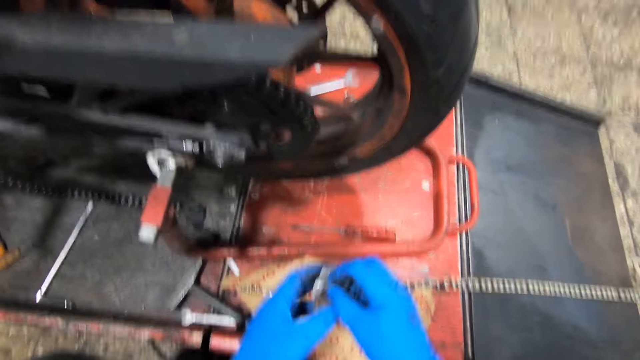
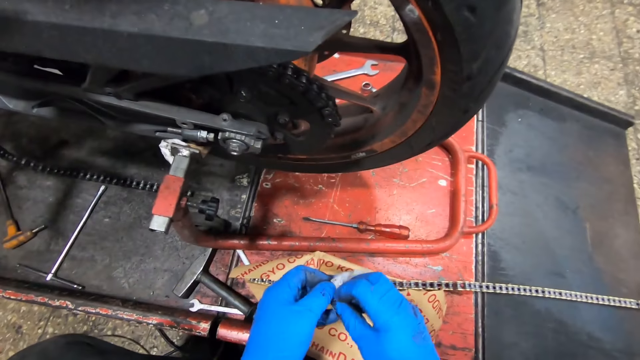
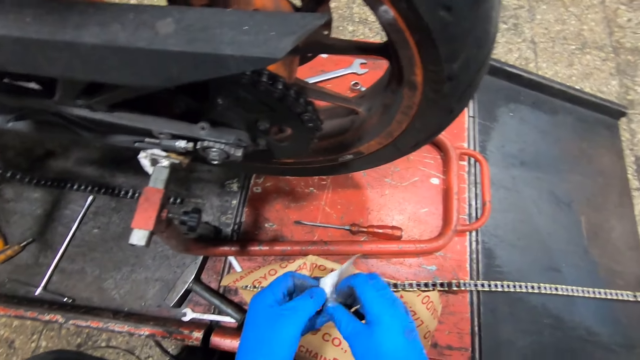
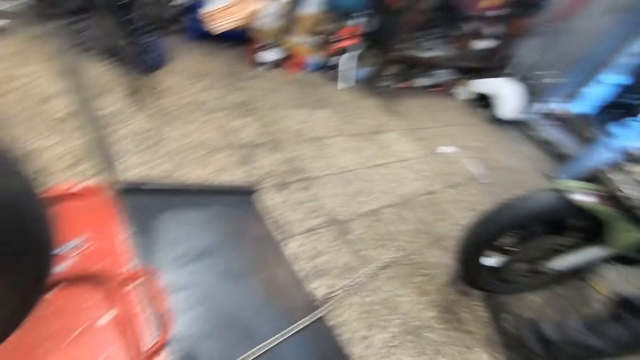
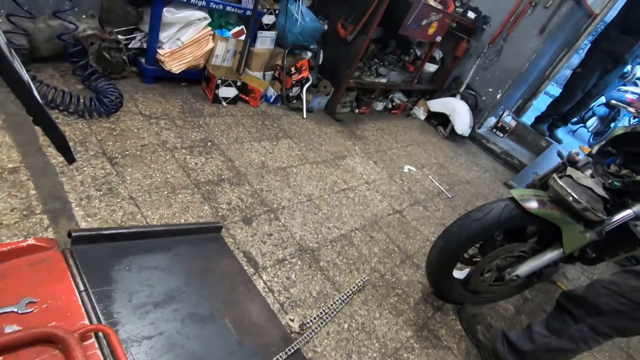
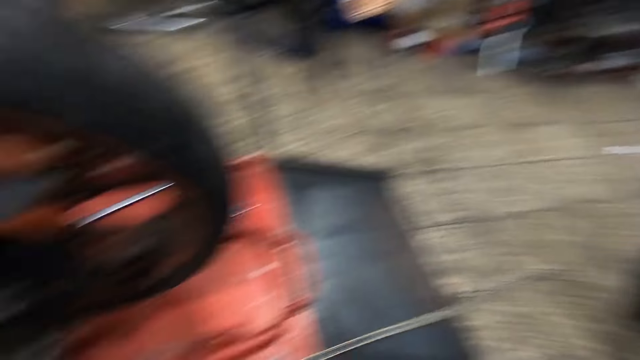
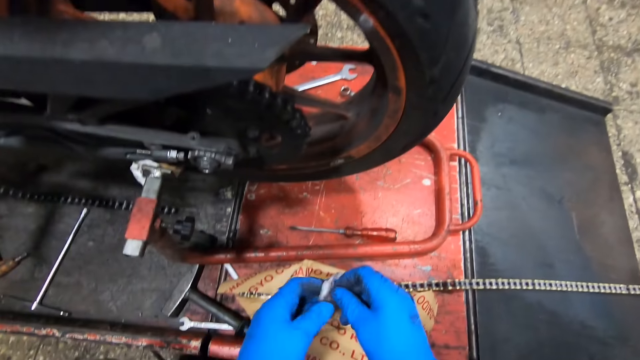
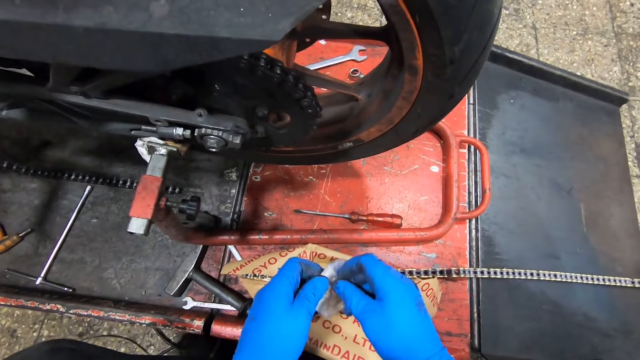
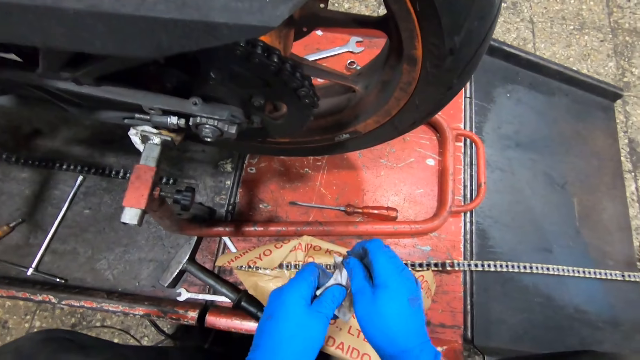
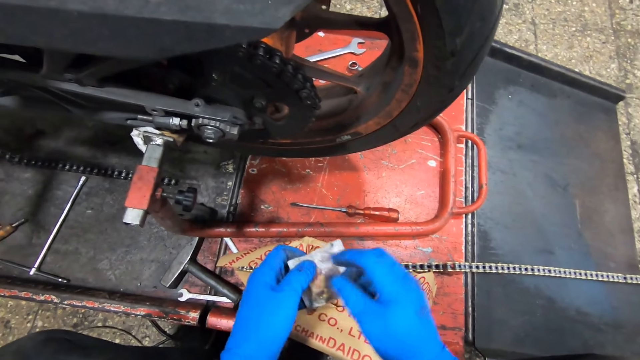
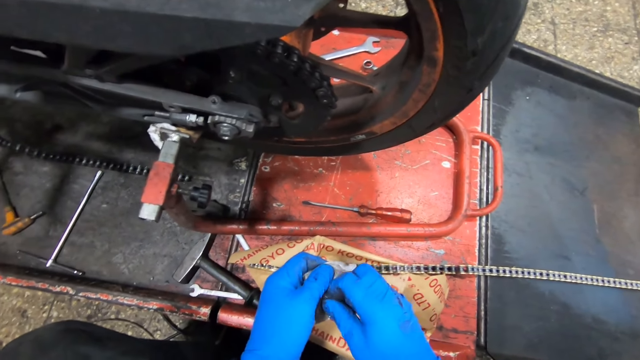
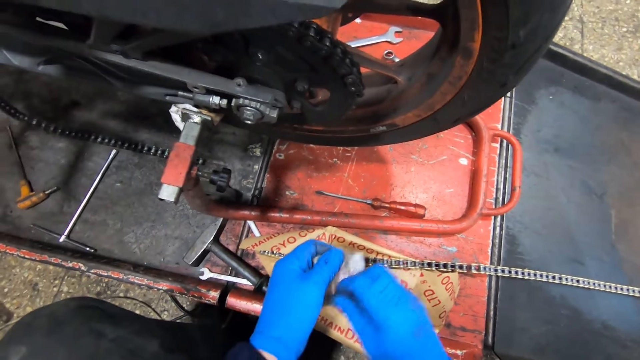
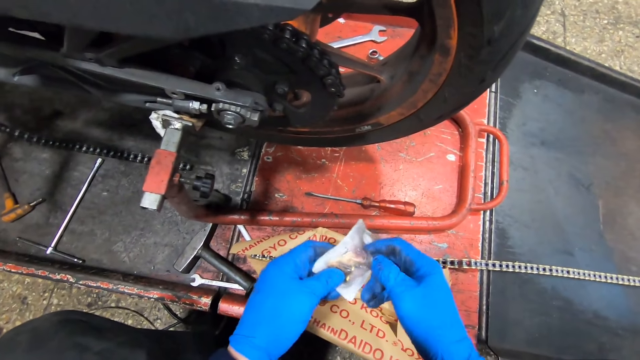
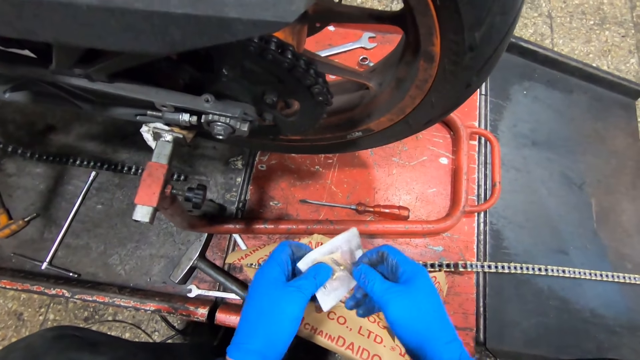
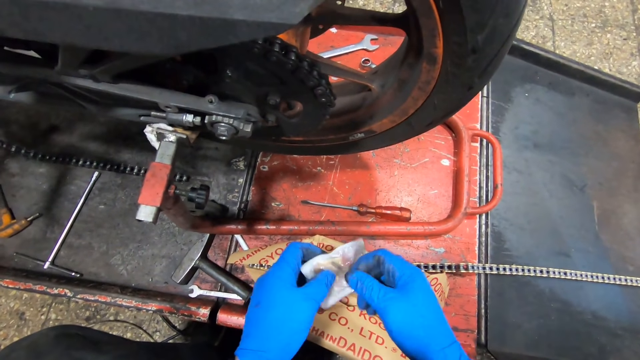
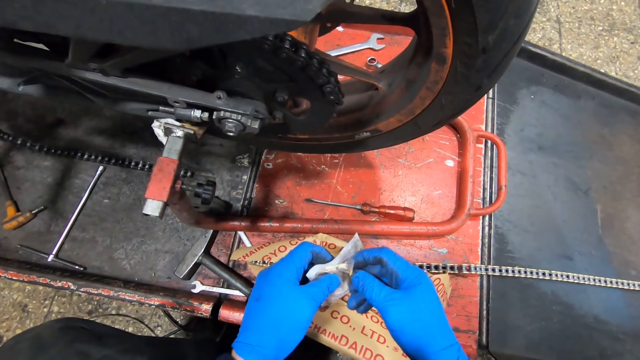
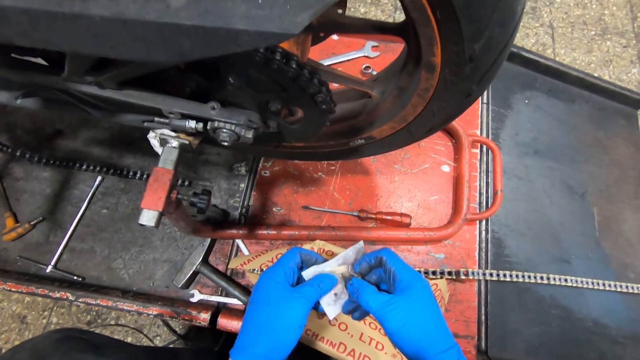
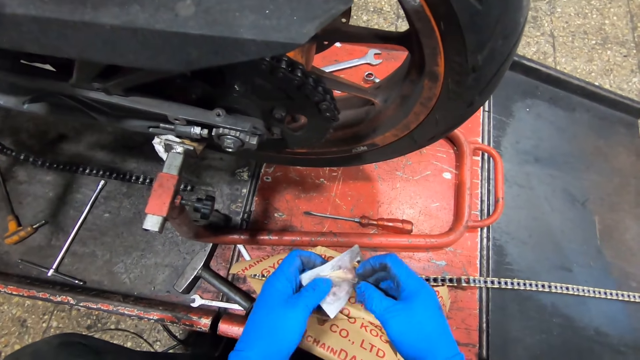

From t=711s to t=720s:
The camera wearer opens the pack of pins with his gloved hands. He looks at a man. He tears the plastic paper. He removes one pin from the pack of pins with his gloved right hand.

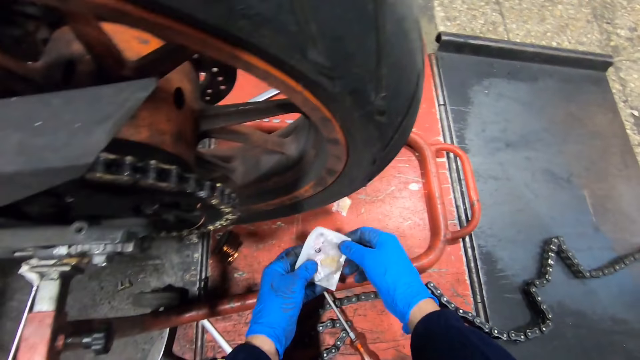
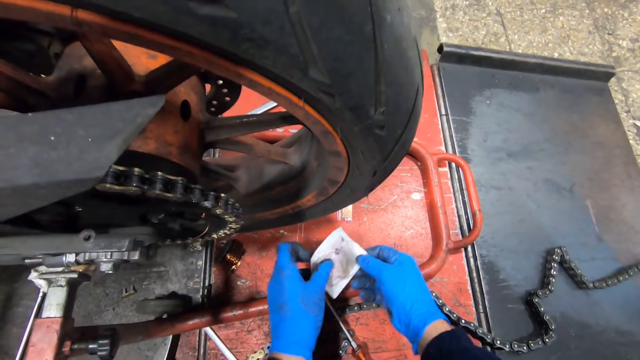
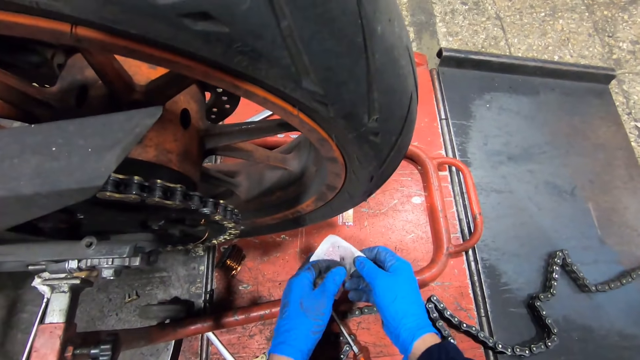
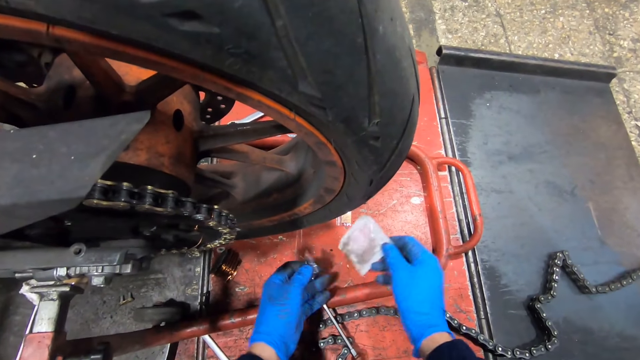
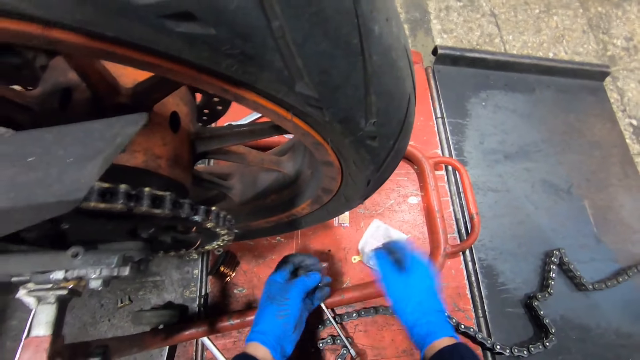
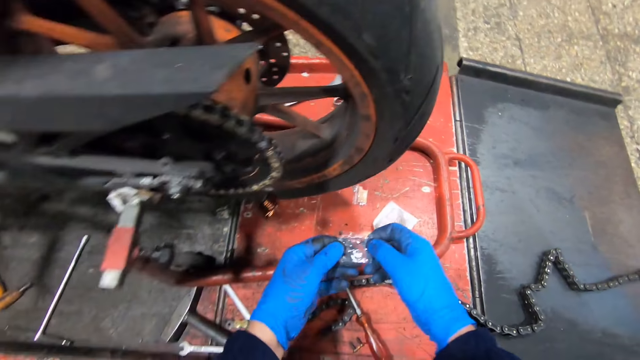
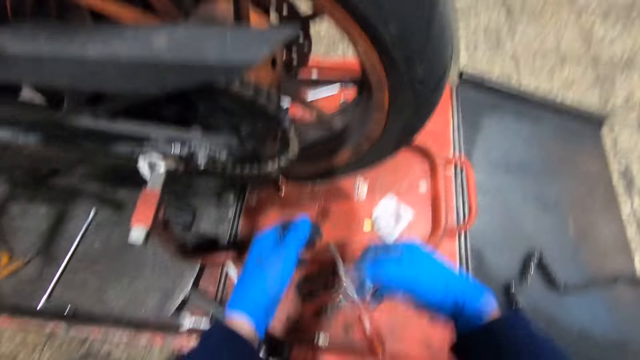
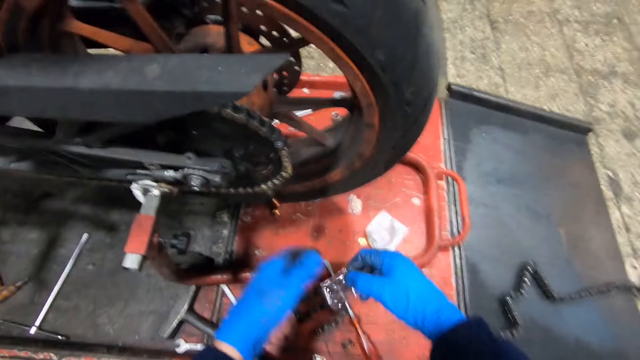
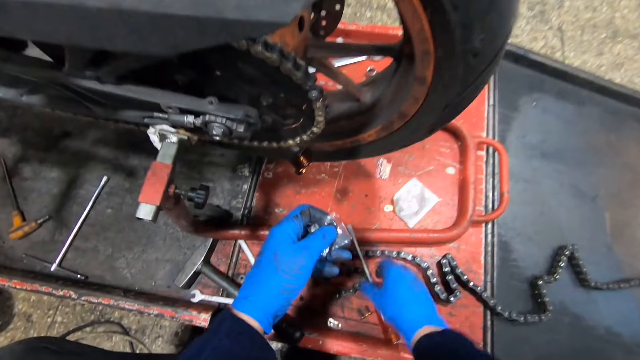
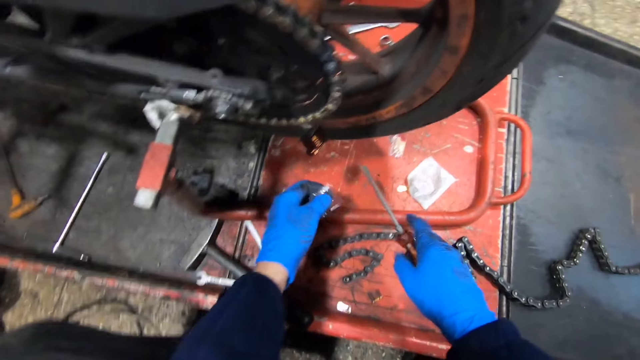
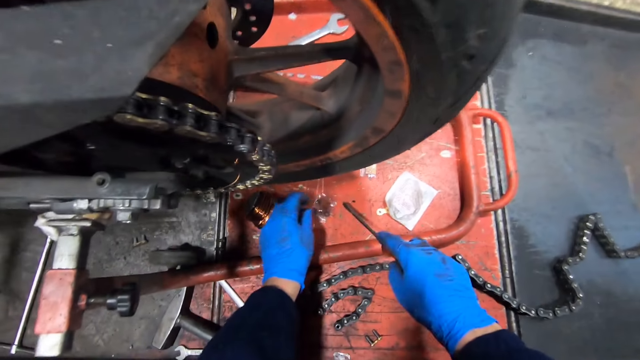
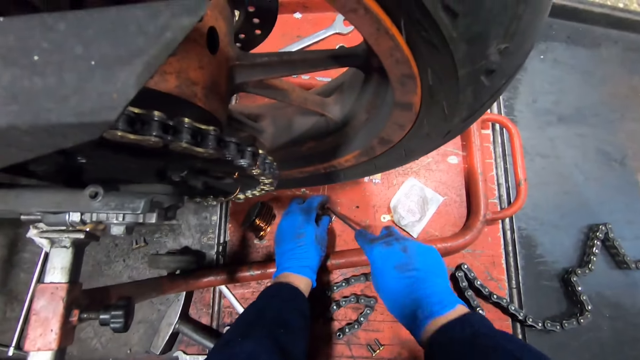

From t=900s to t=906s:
The camera wearer removes a small pack from the nylon or paper with his left hand. He drops the nylon on the work bench with his right hand. He hits the small pack on the screwdriver on the table with his right hand. He shakes the paper. He passes the small pack from his right hand to his left hand. He picks up the screwdriver from the work bench with his right hand. He drops the small pack on the work bench with his left hand.

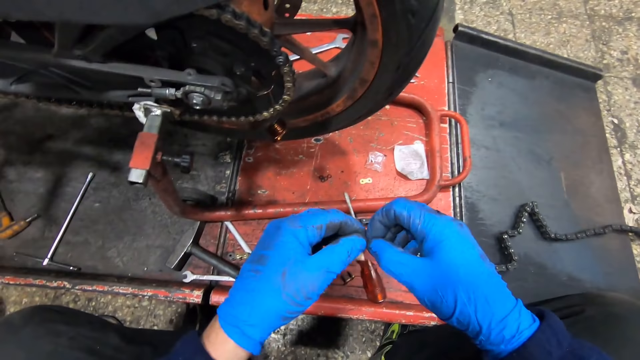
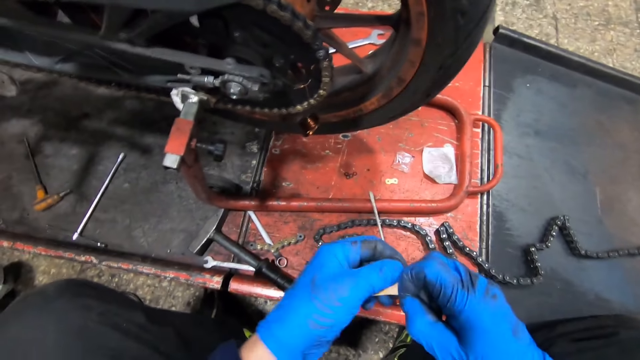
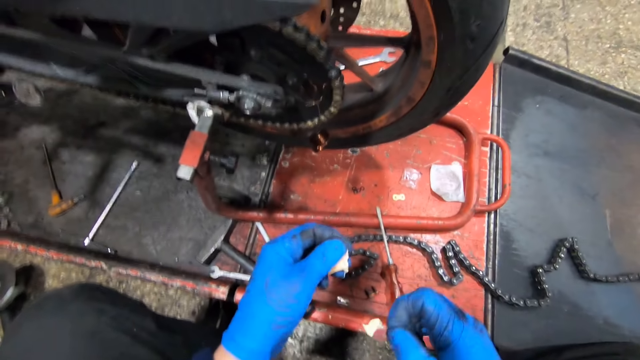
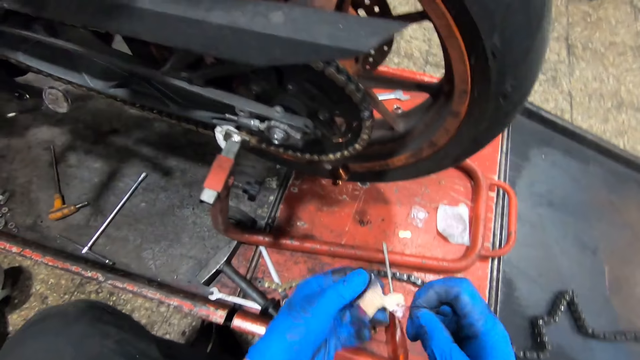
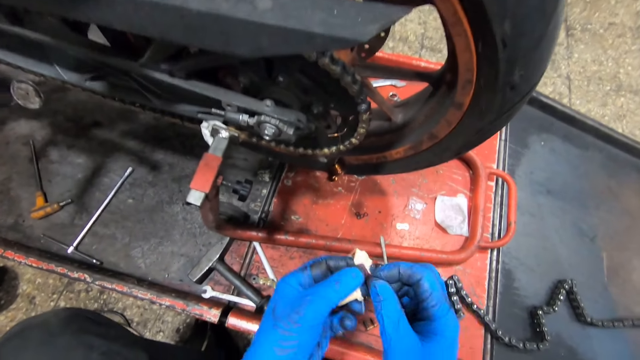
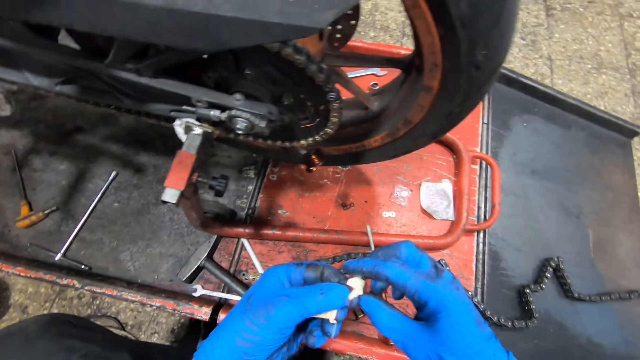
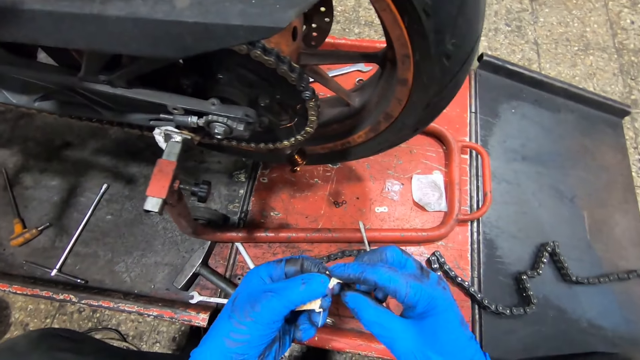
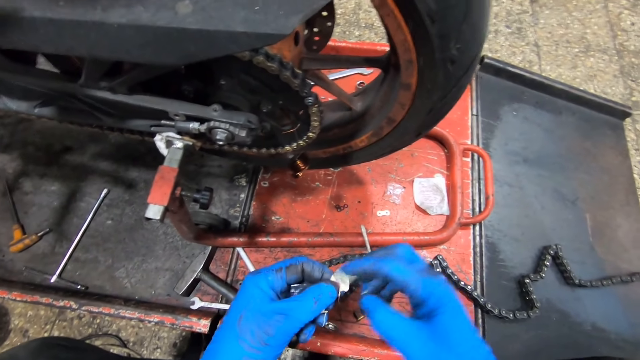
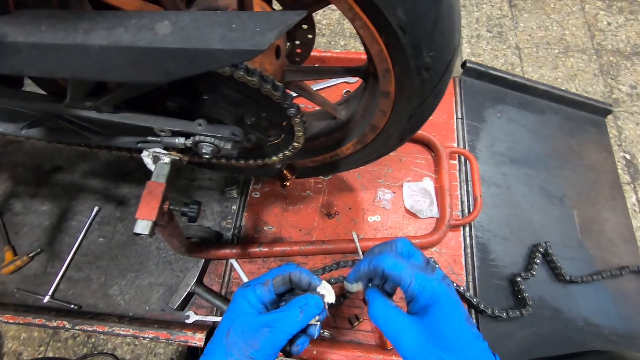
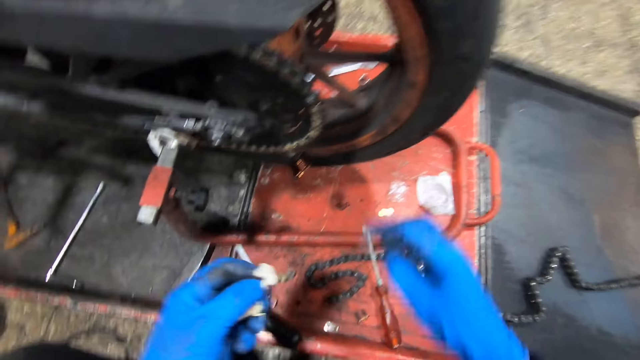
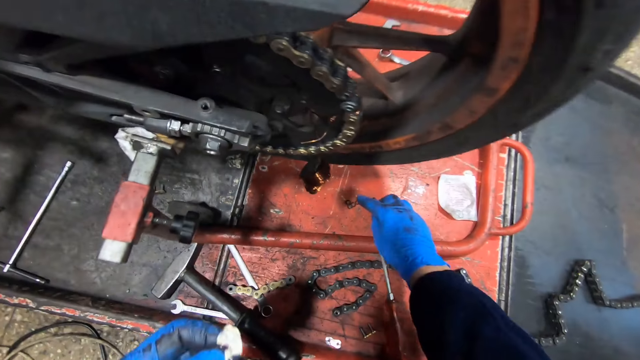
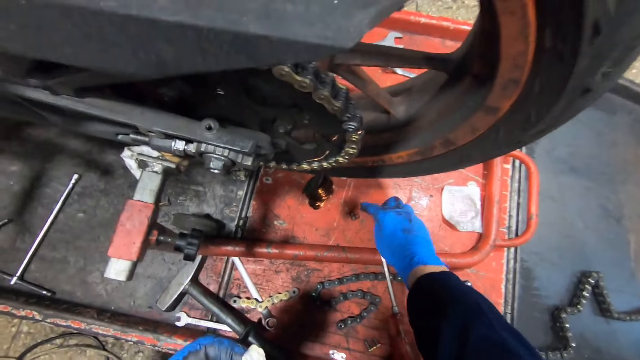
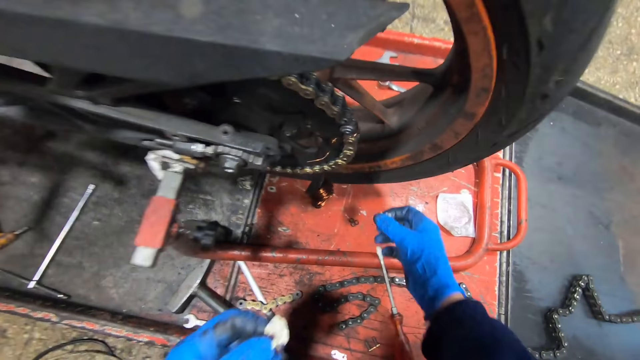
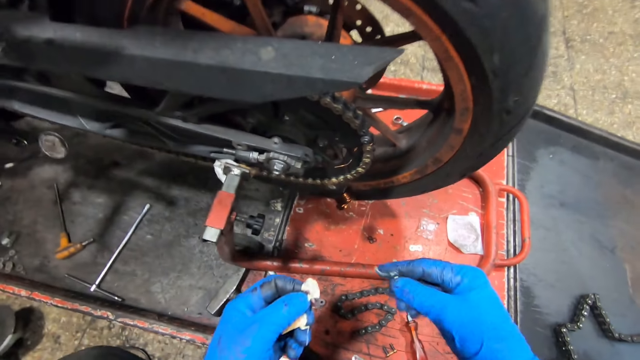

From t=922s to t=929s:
The camera wearer tears the small pack or piece of paper with his two hands. He rubs his right index finger on lubricant on the pack on his left hand. He removes something from the piece of paper. He touches the work bench with his right index finger. He applies something.
